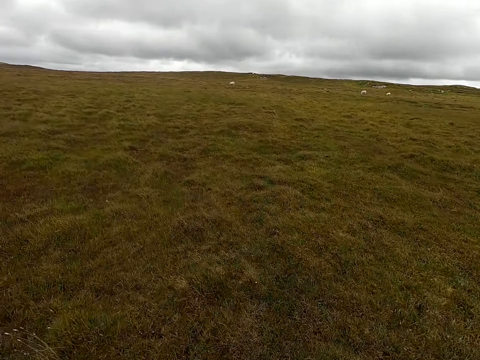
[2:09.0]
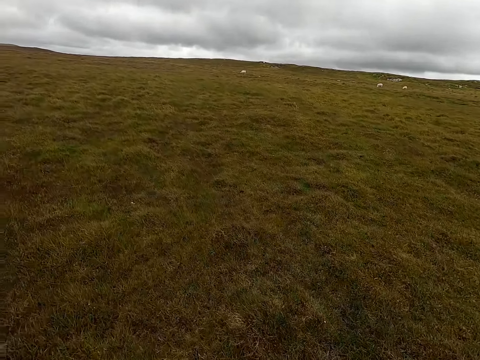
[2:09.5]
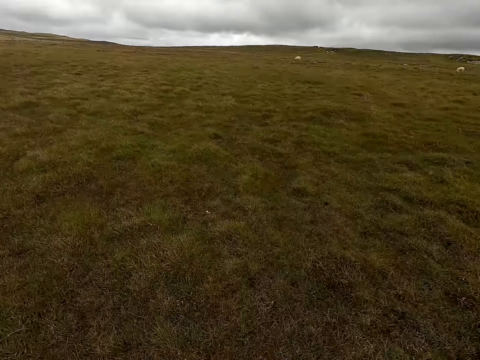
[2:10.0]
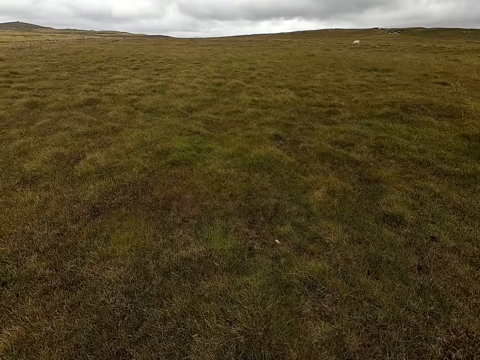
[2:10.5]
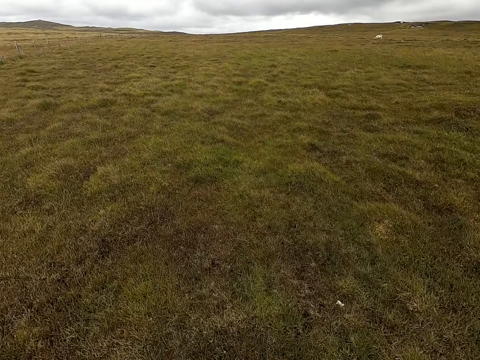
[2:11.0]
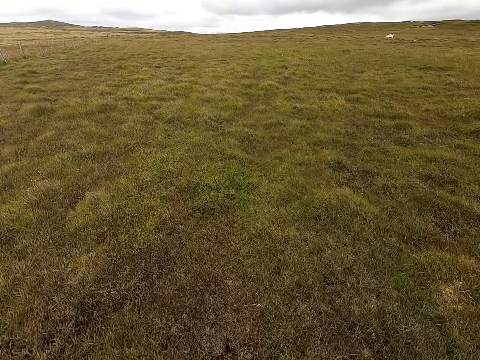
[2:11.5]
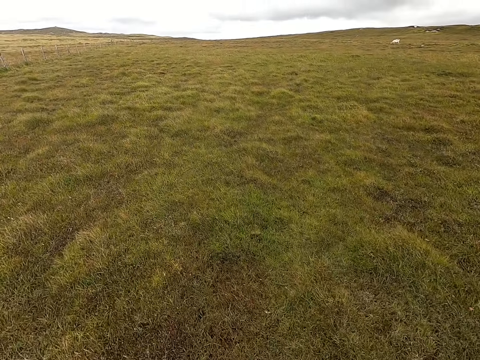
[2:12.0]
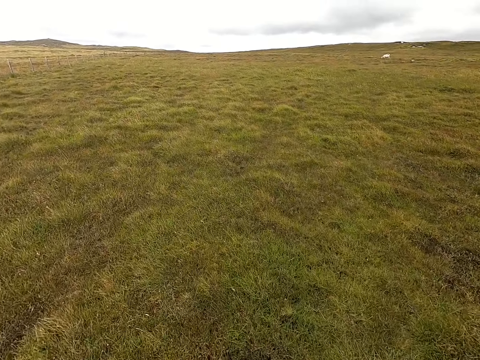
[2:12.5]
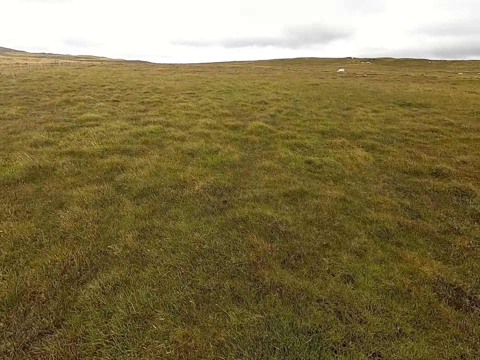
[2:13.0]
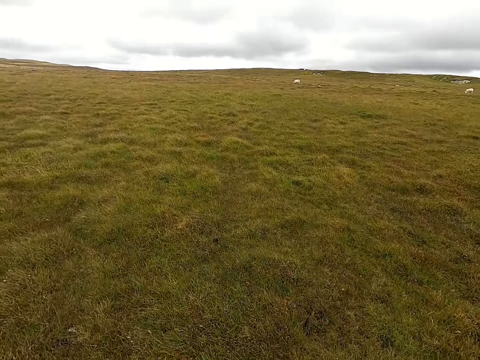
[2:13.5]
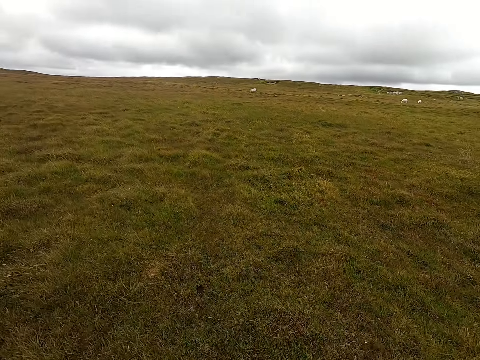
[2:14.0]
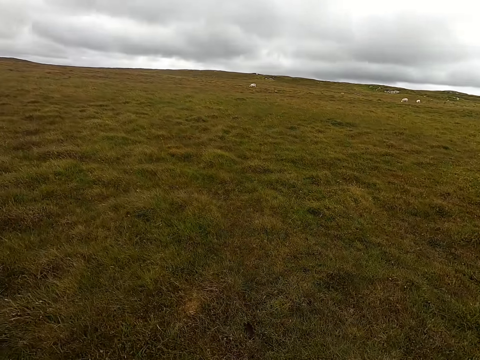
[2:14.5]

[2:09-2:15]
The camera wearer walks across the field.

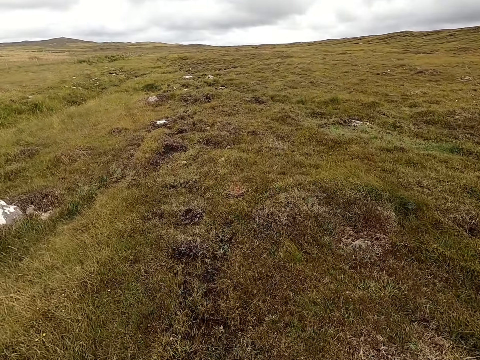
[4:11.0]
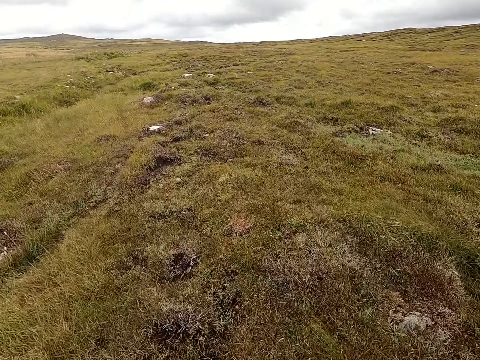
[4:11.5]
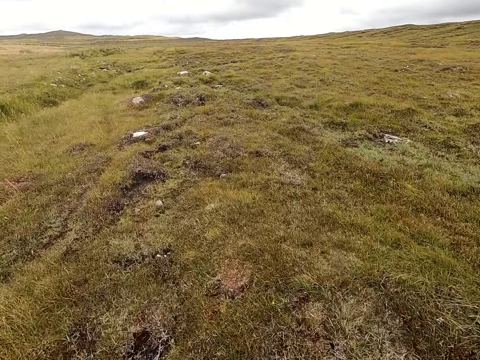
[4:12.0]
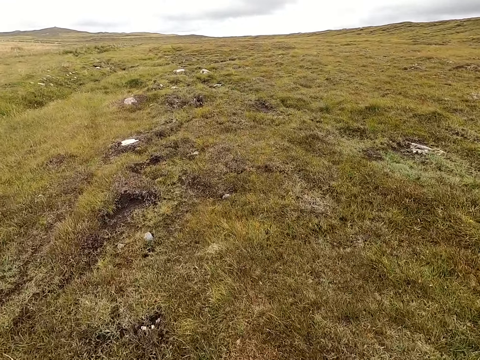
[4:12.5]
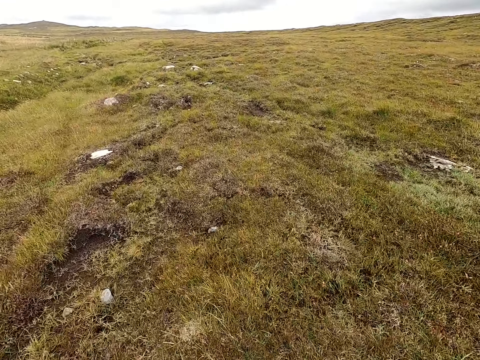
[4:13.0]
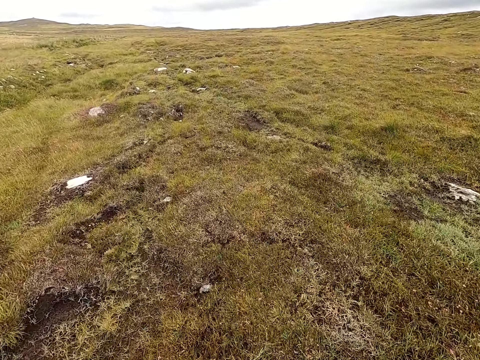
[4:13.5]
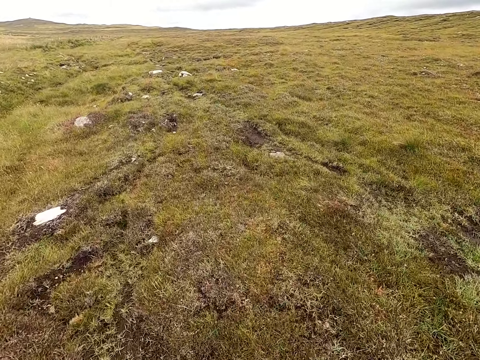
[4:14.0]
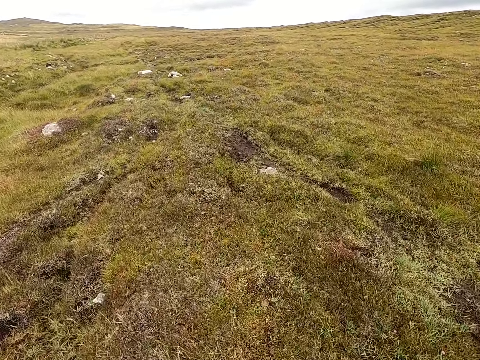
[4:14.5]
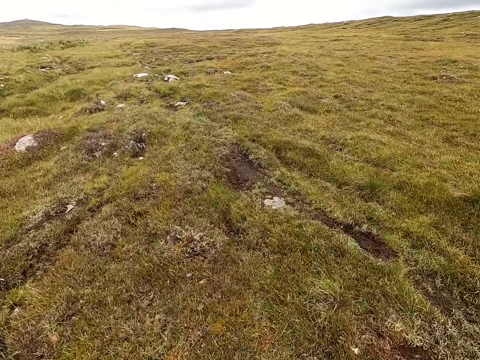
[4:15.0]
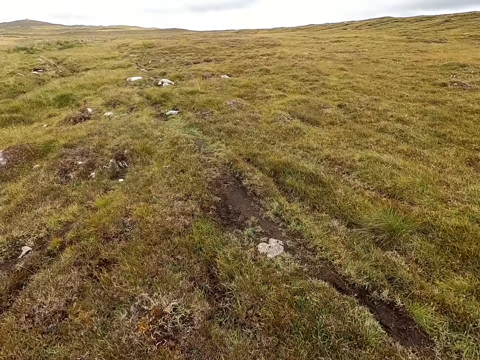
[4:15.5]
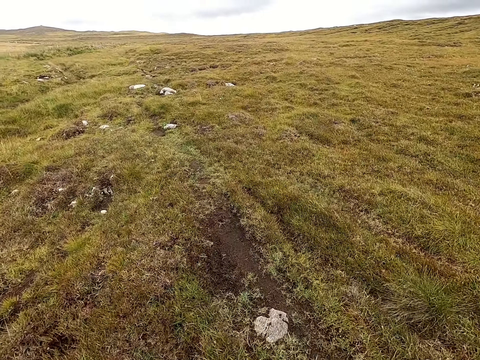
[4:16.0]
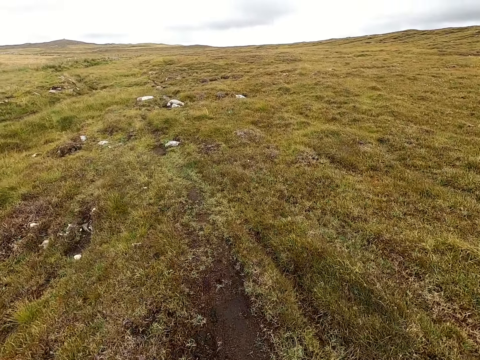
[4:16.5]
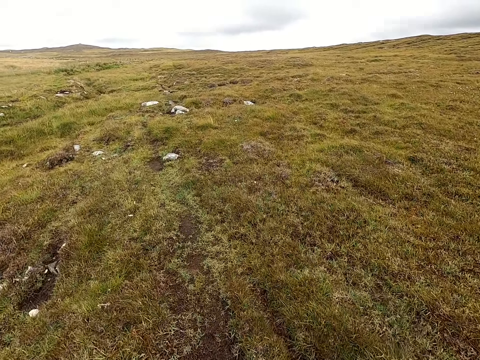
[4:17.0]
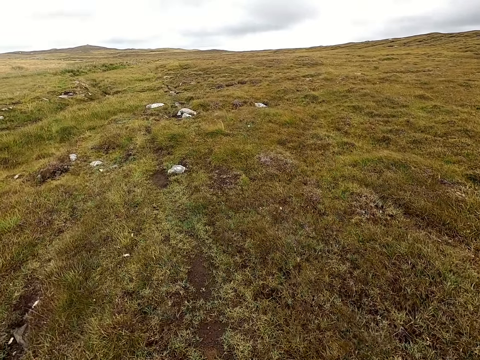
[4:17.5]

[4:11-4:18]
The camera wearer walks across the field.

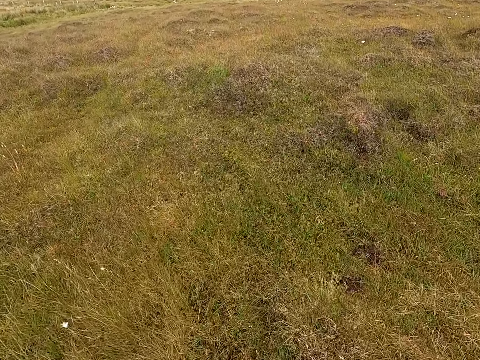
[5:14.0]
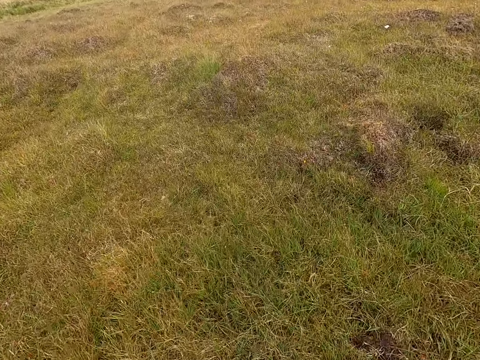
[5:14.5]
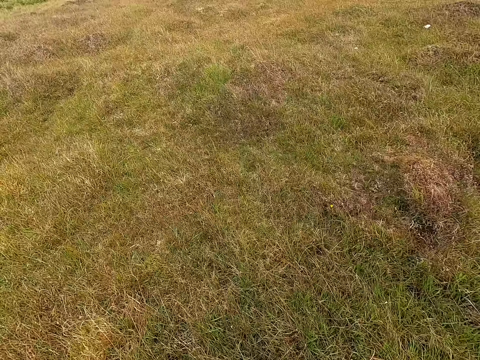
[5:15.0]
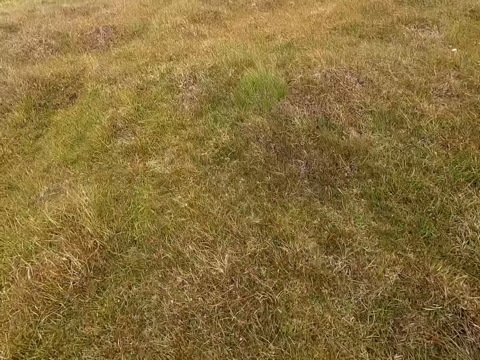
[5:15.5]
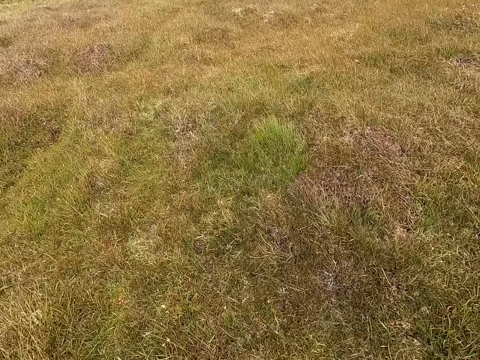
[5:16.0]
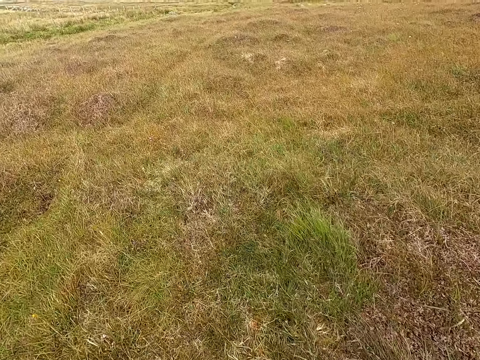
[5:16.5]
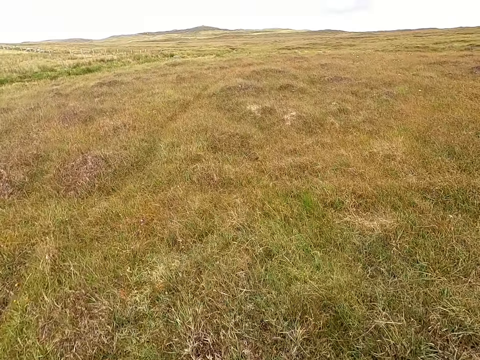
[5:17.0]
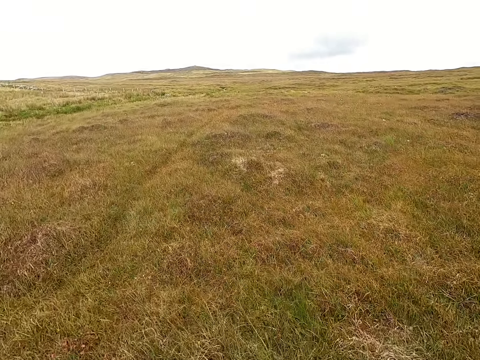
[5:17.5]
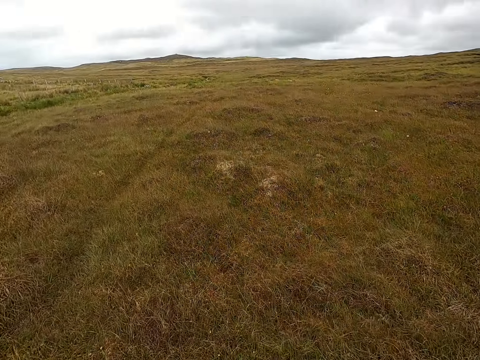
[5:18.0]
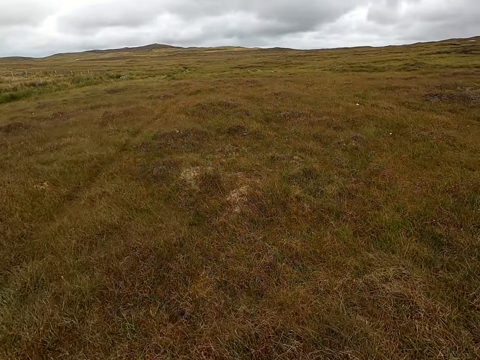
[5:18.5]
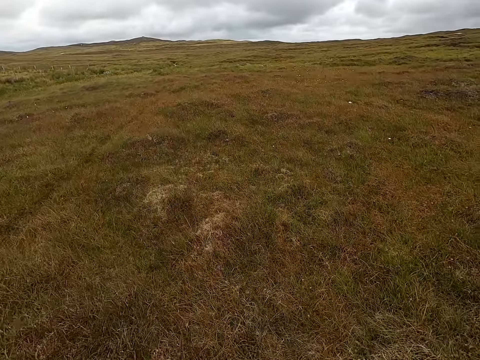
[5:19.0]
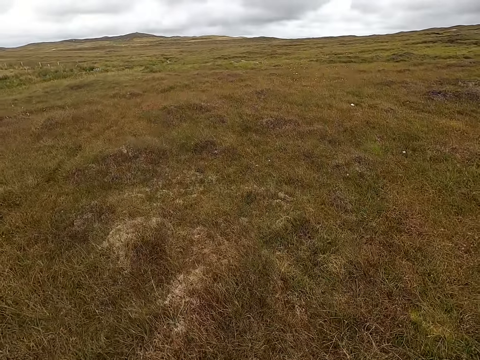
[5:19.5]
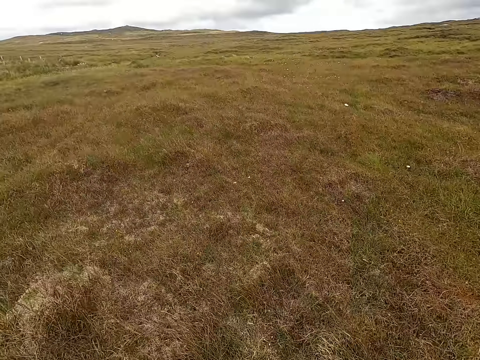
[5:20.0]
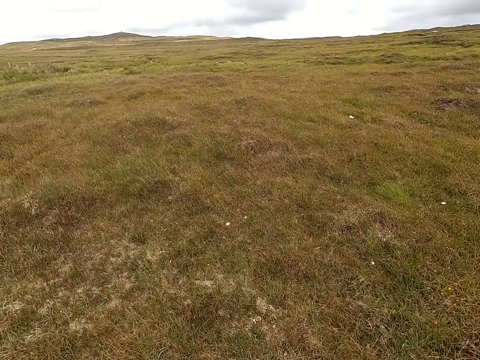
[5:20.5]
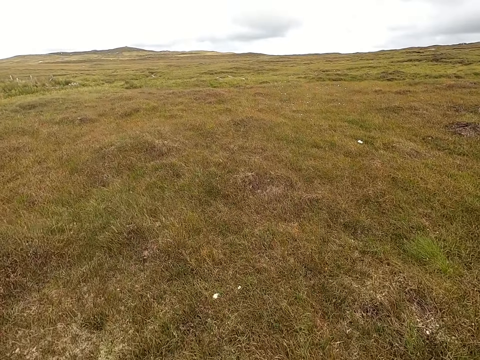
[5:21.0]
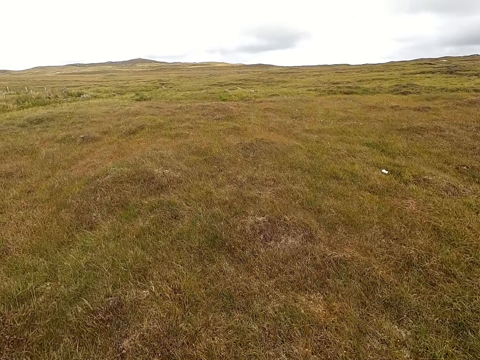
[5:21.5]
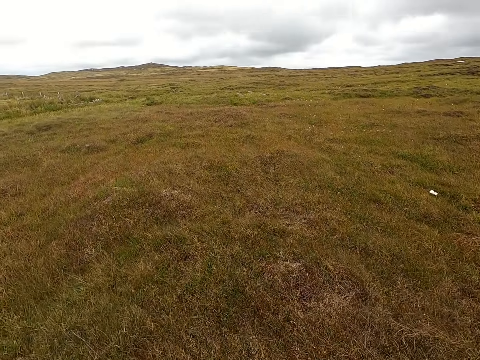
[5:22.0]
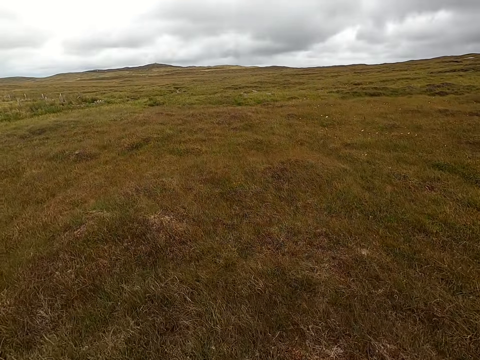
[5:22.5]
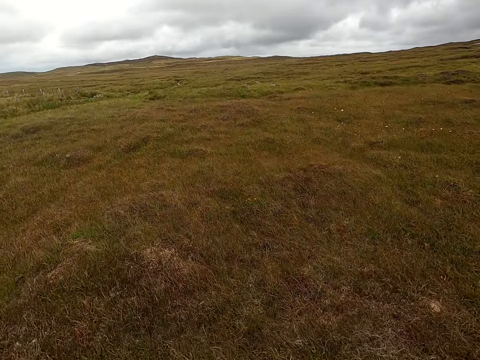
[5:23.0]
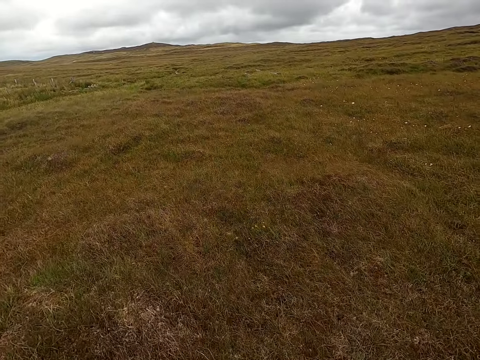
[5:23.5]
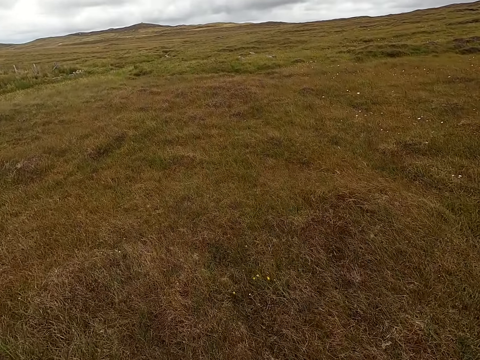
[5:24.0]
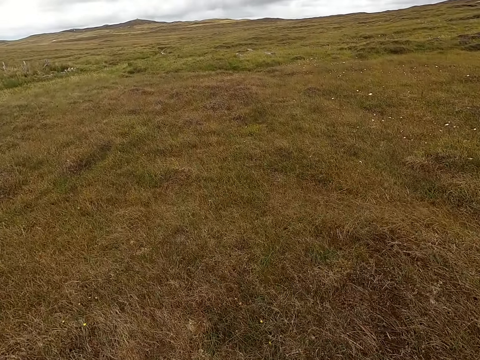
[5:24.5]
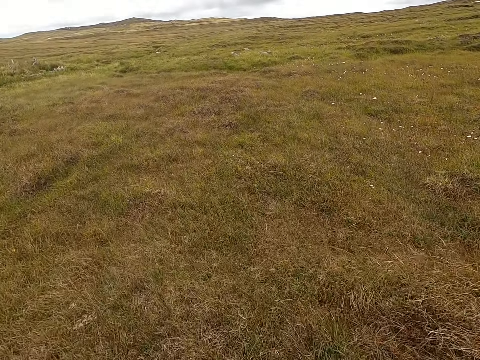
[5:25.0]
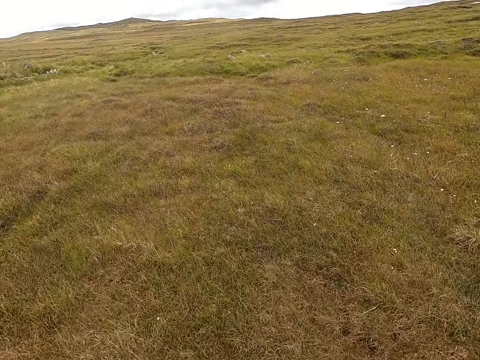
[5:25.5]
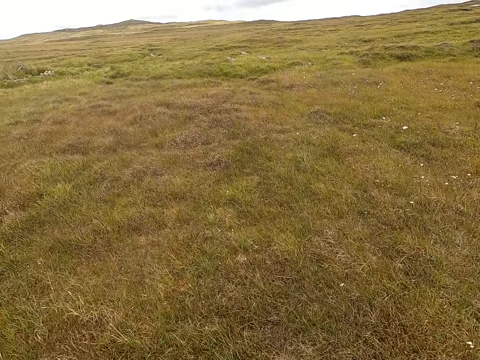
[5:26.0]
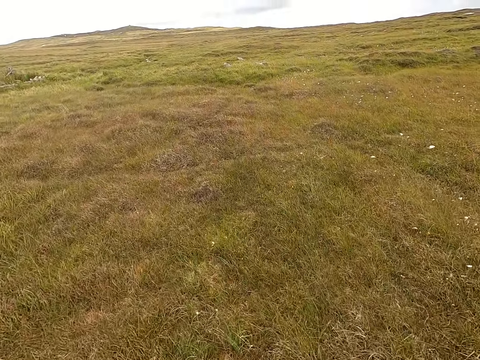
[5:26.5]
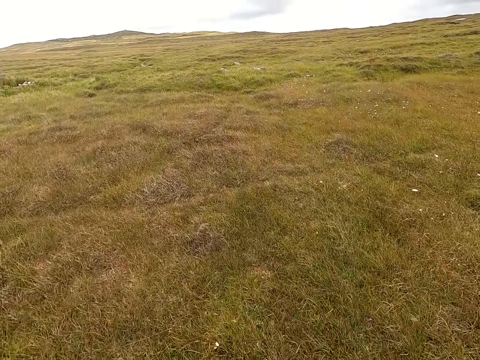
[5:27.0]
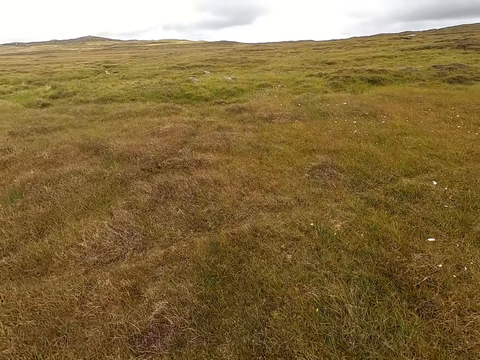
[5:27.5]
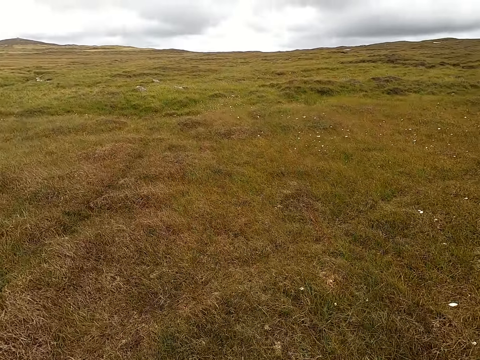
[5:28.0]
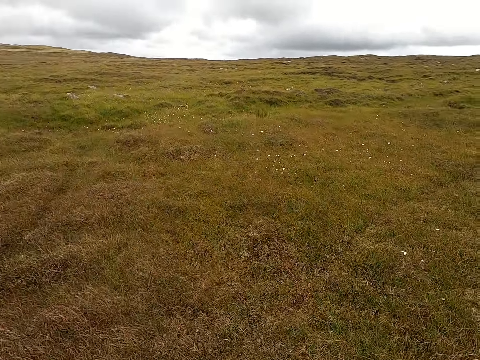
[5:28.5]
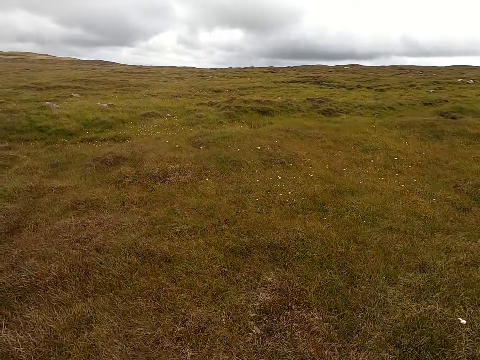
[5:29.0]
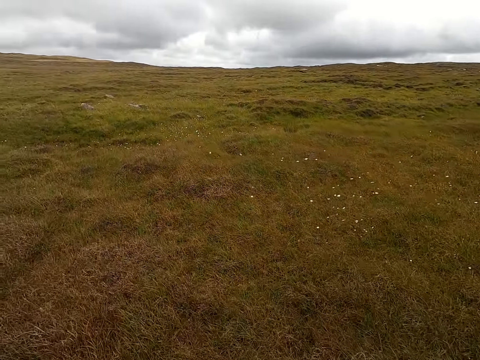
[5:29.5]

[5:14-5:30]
The camera wearer walks across the field. They look around.
